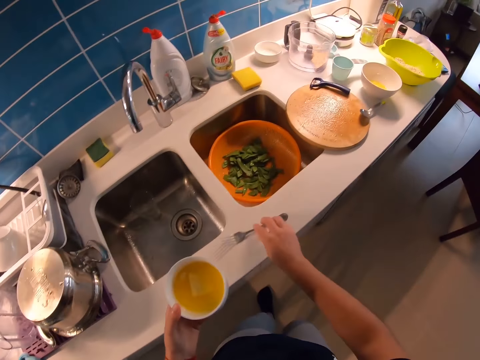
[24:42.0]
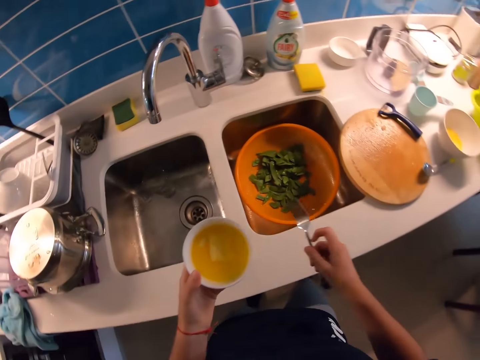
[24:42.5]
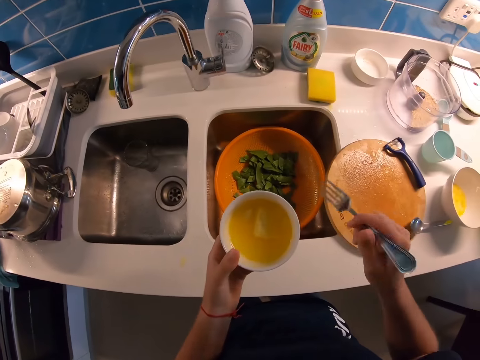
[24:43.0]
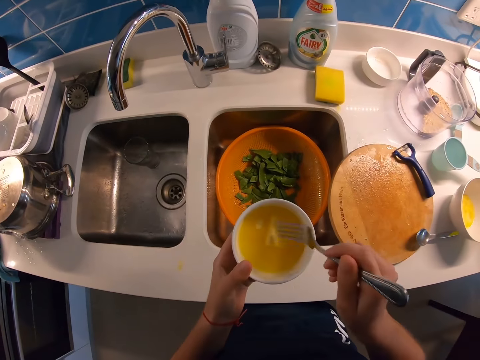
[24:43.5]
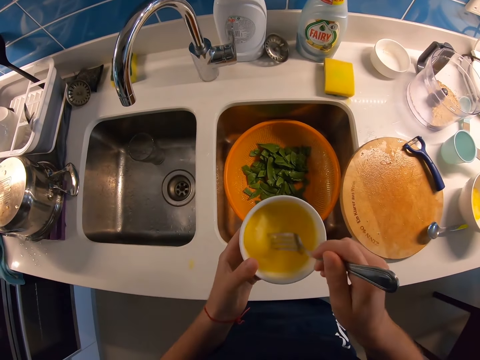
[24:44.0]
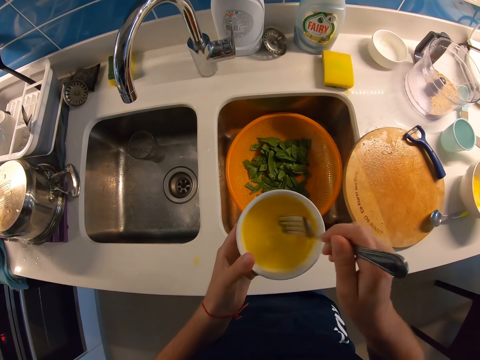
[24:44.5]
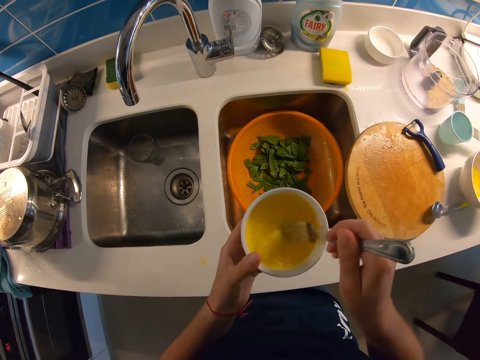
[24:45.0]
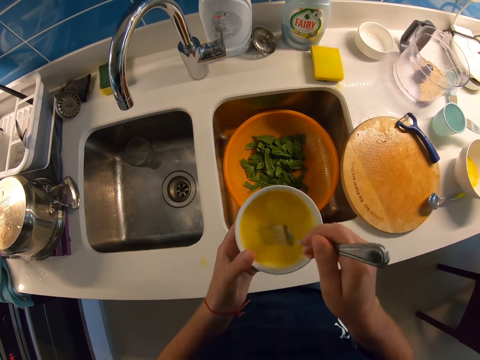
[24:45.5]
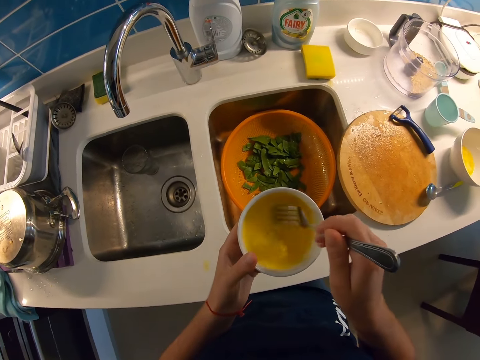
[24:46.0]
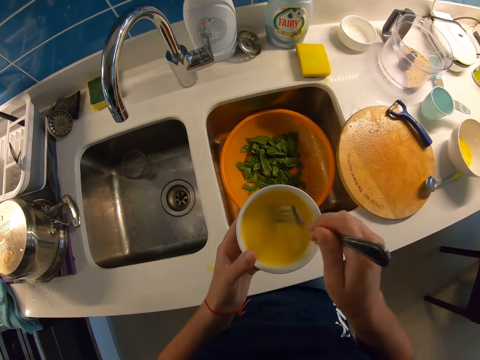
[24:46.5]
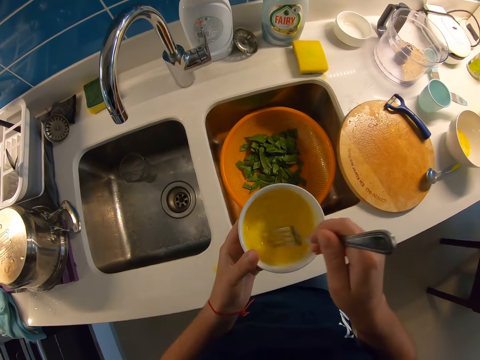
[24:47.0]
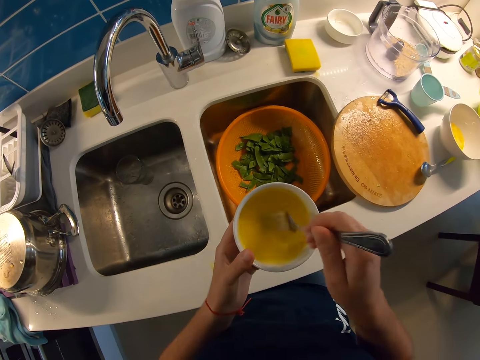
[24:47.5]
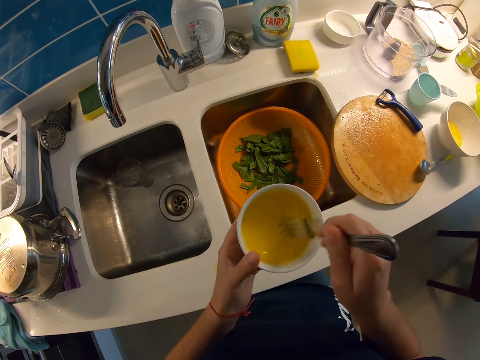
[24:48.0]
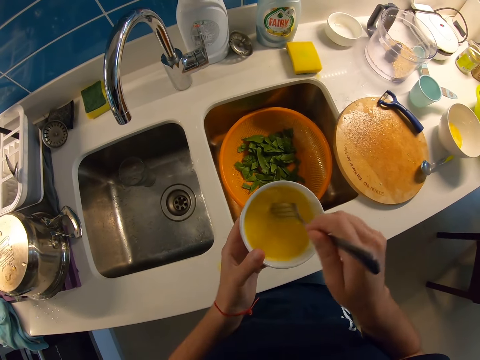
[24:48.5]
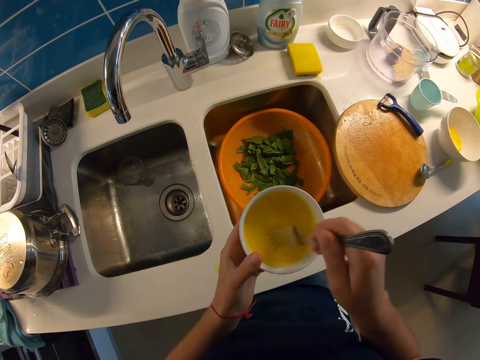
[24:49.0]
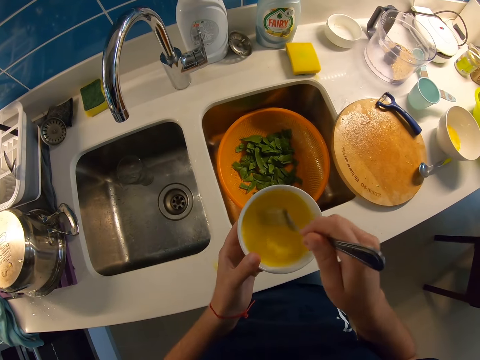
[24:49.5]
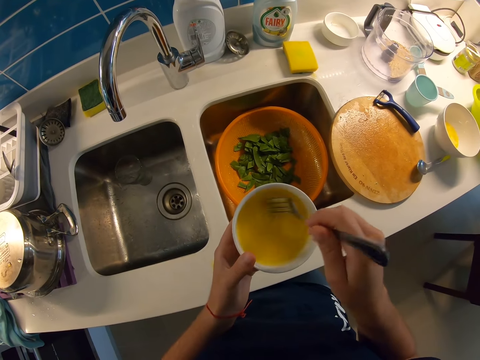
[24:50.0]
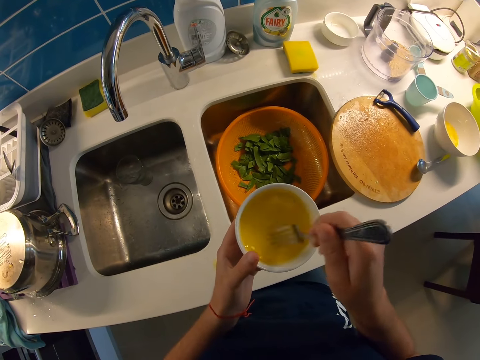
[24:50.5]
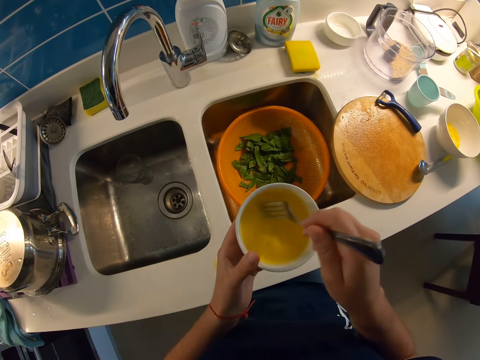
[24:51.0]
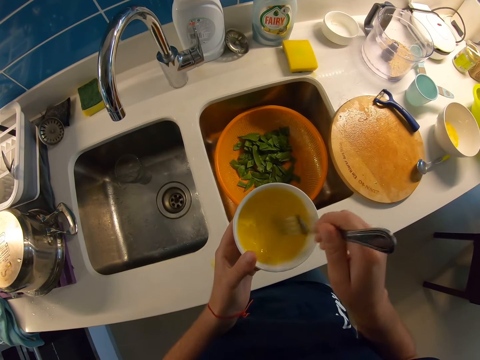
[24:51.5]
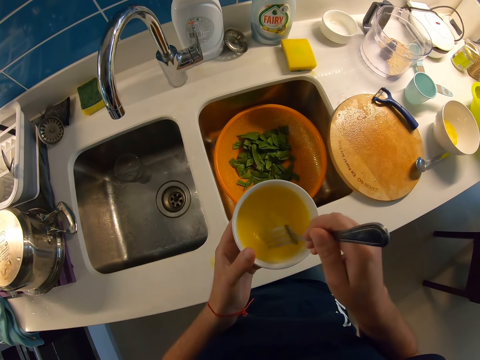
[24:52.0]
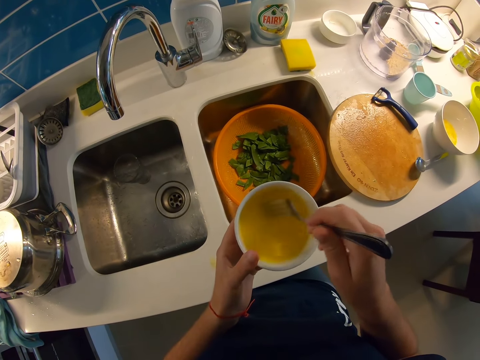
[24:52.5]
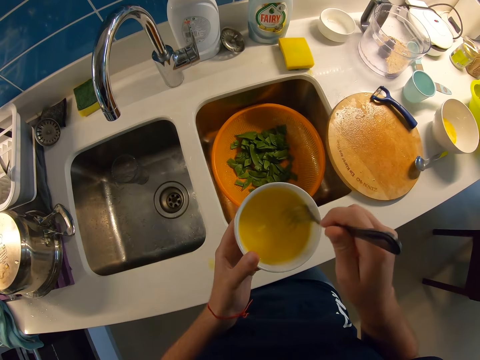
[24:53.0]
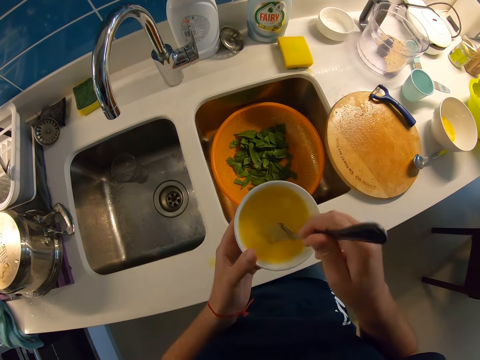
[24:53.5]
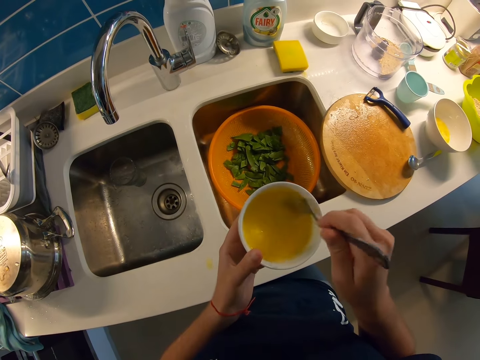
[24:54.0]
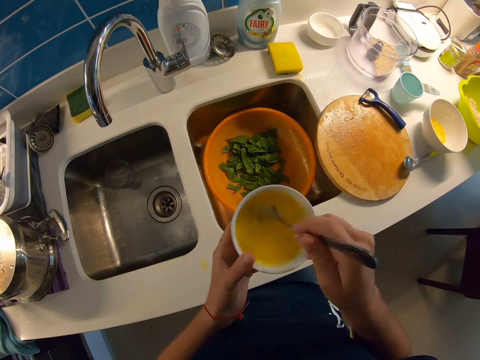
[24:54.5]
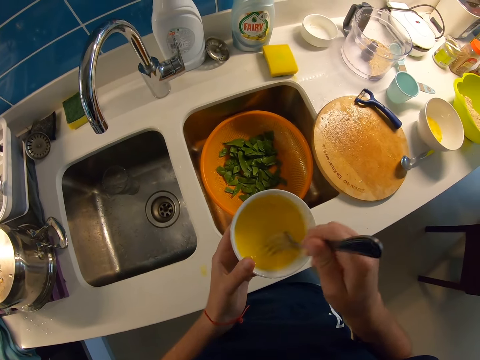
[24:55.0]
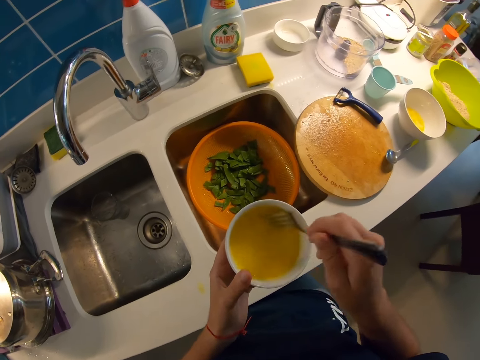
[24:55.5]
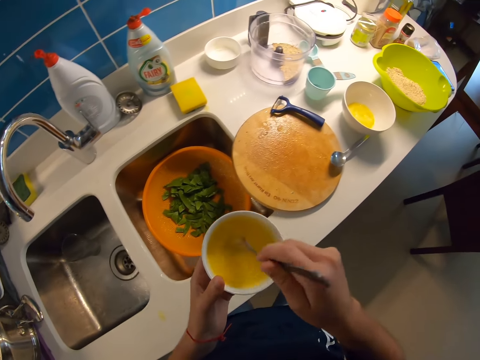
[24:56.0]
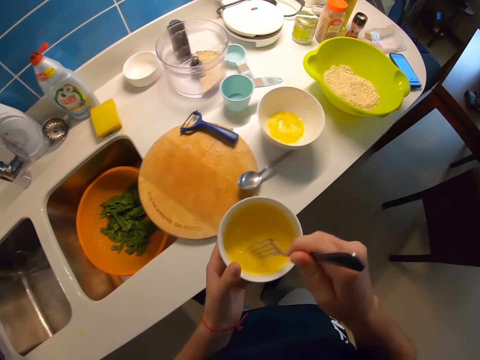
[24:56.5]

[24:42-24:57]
The camera wearer picks up the fork. They whisk the butter with the fork.

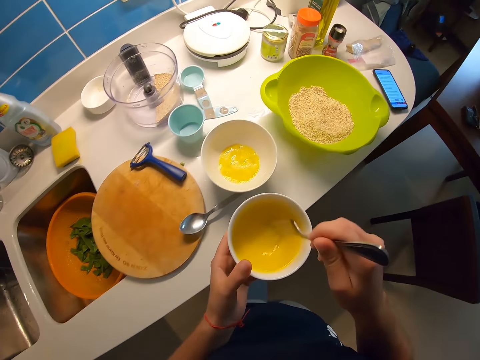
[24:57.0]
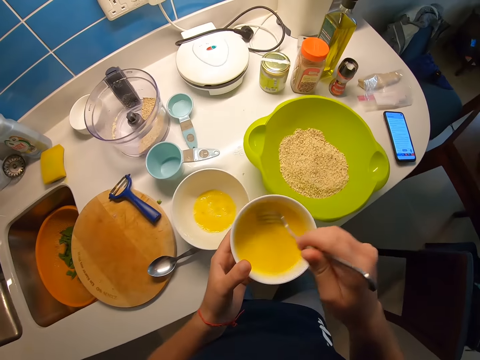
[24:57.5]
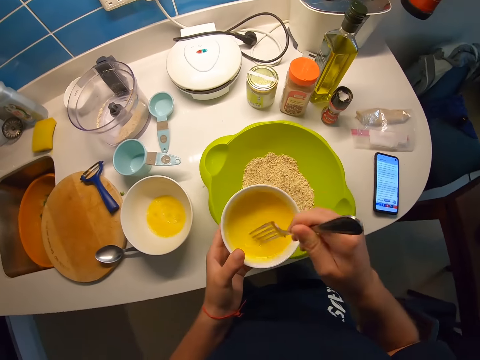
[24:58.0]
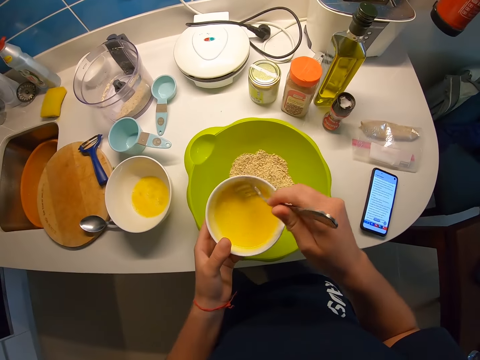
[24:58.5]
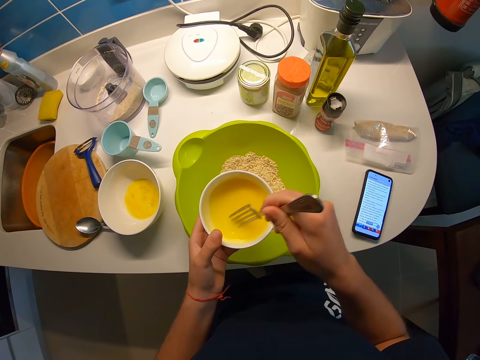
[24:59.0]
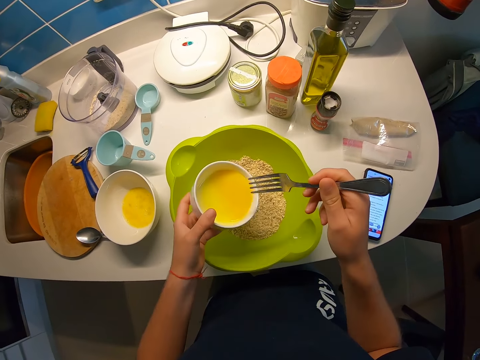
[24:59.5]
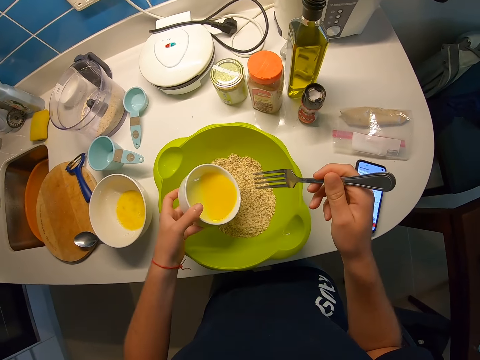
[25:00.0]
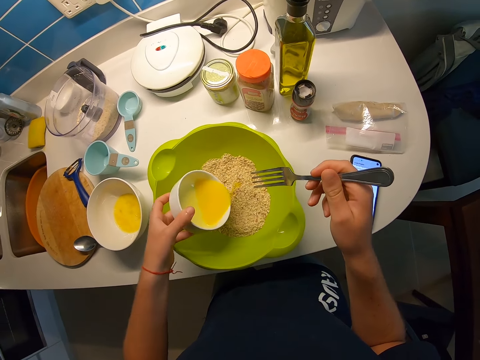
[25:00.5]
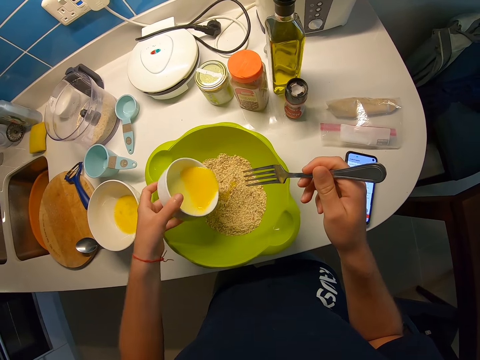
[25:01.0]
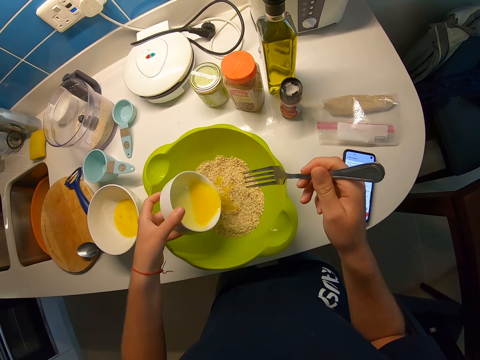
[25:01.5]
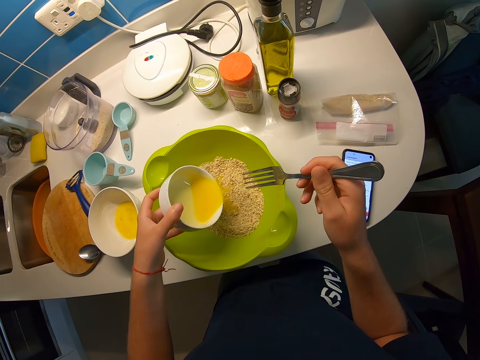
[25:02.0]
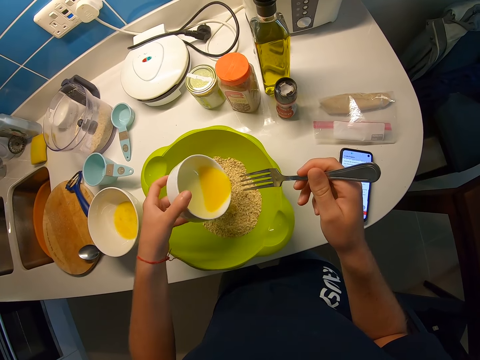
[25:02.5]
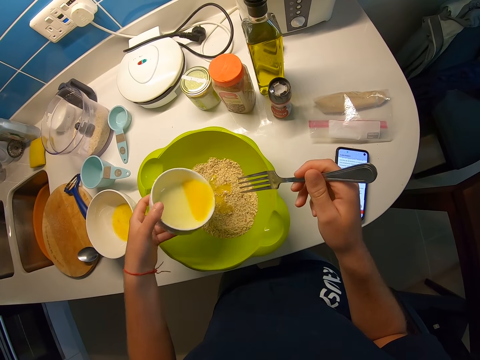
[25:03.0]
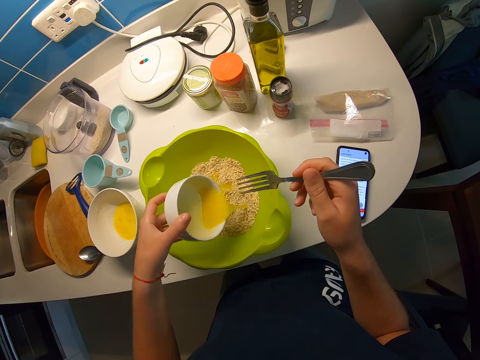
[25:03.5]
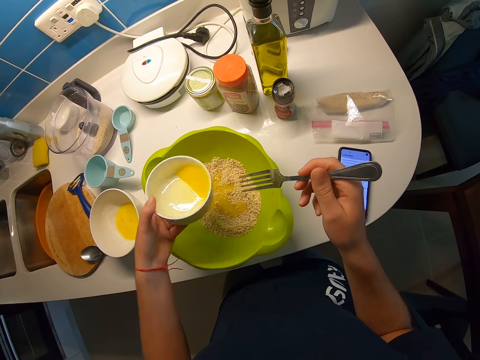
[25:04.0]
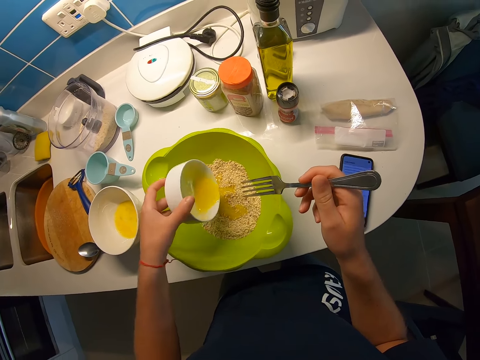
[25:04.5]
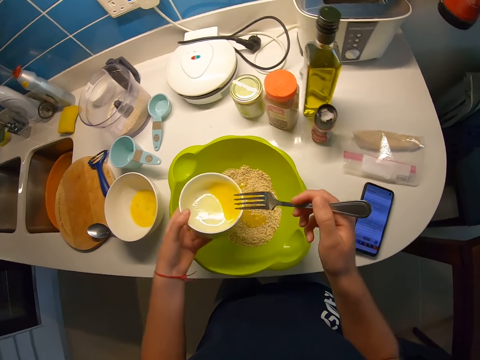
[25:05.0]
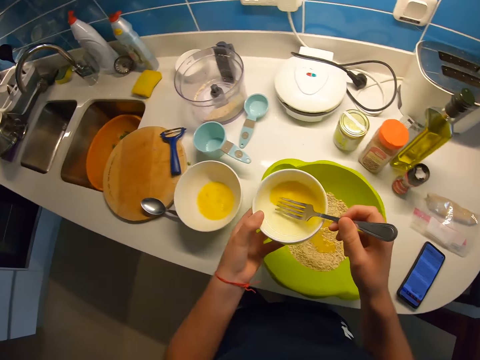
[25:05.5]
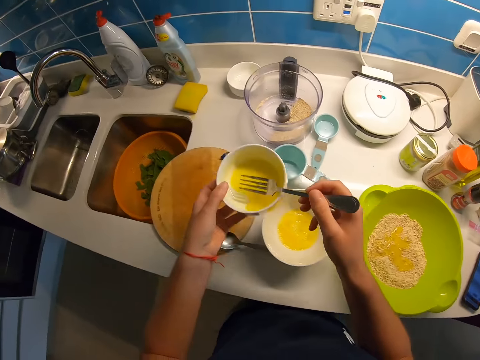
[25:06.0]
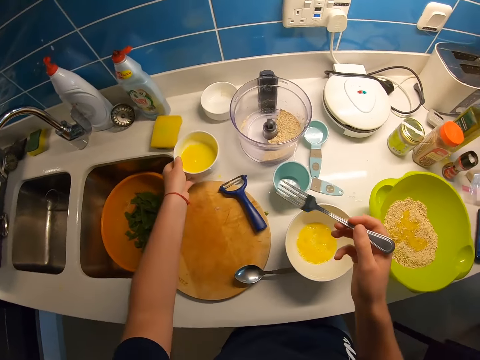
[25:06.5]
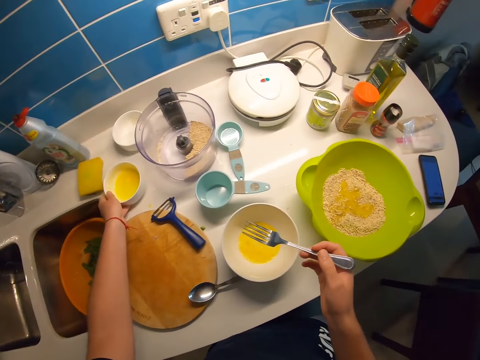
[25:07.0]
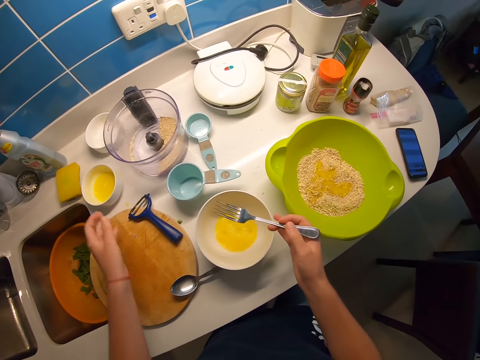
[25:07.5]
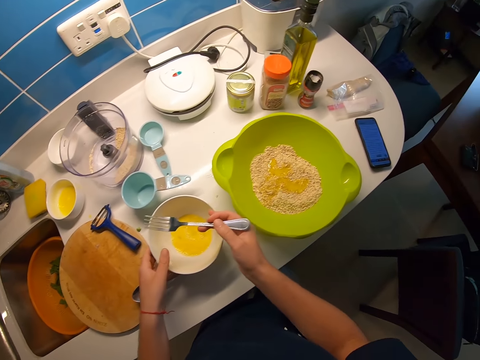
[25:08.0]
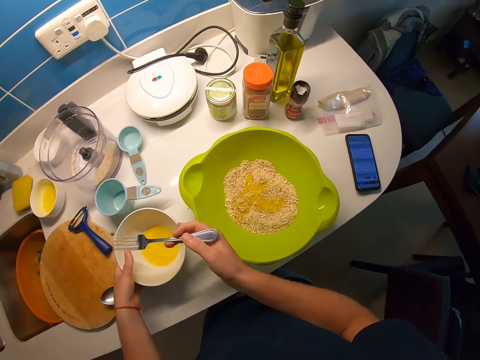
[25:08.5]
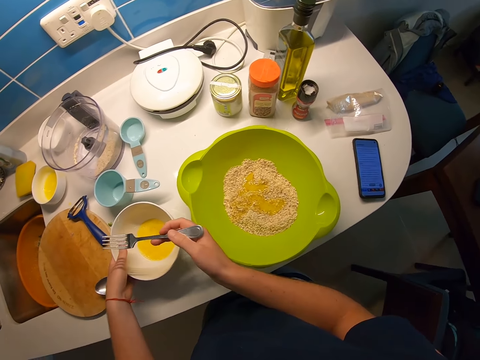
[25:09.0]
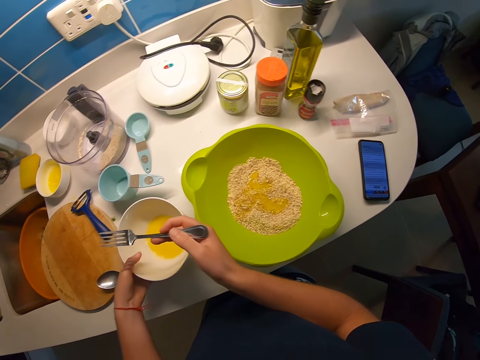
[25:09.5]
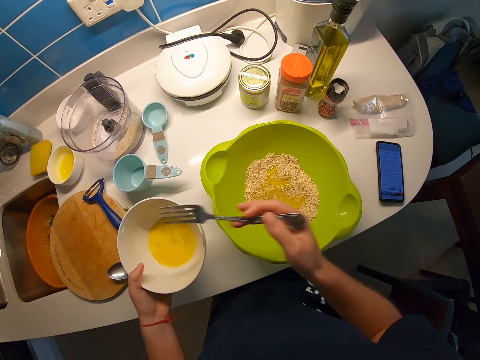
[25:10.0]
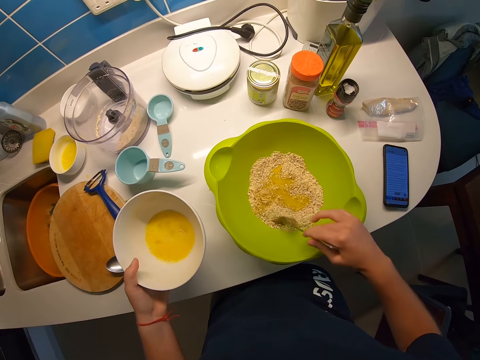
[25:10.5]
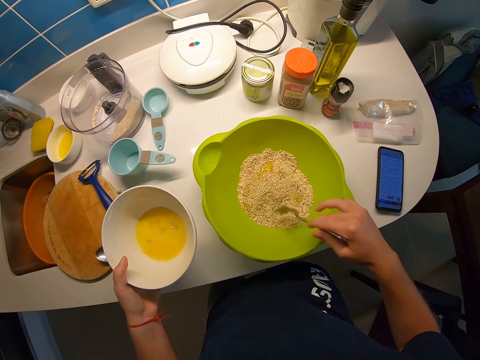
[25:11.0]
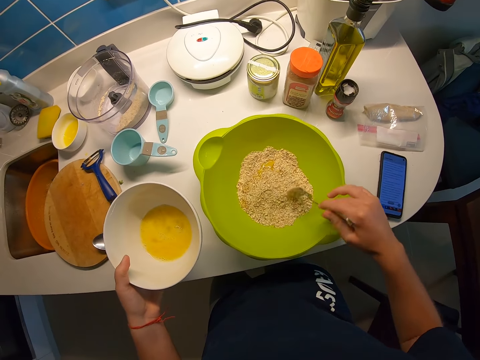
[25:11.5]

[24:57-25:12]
The camera wearer pours the mixed melted butter into an oatmeal bowl with her left hand. She places the fork in the bowl. She drops the melted butter bowl on the kitchen countertop with her left hand. She lifts the white bowl containing mixed egg yolk with her left hand. She mixes the food. She spreads the oatmeal to cover the mixed melted butter in the green bowl on the countertop with the fork in her right hand.
